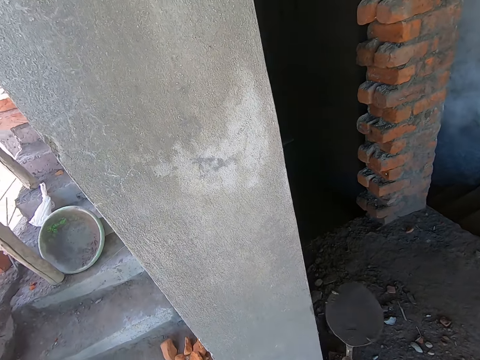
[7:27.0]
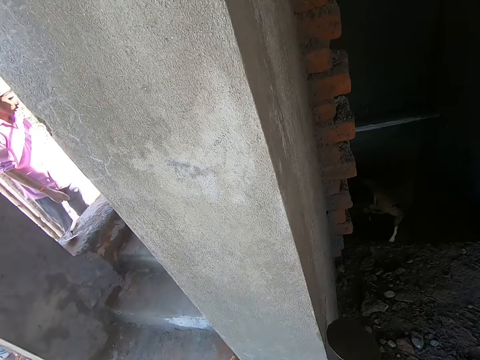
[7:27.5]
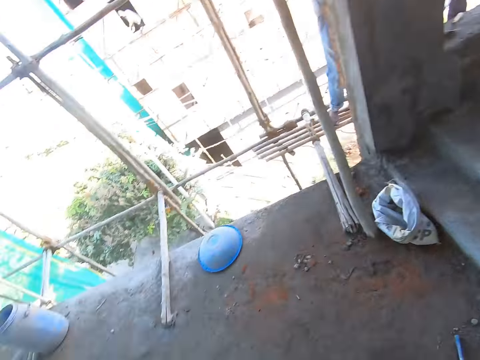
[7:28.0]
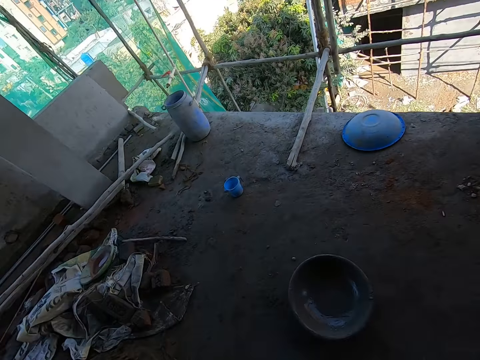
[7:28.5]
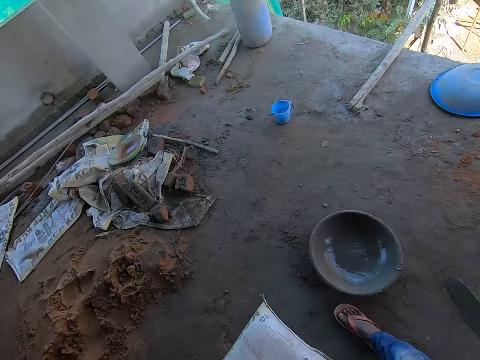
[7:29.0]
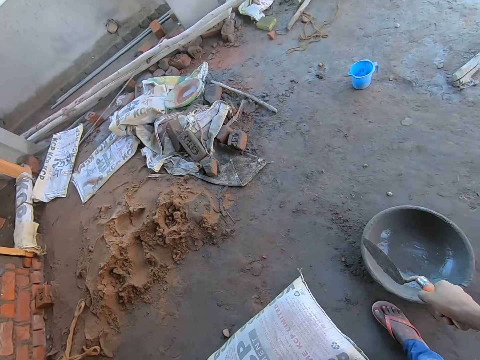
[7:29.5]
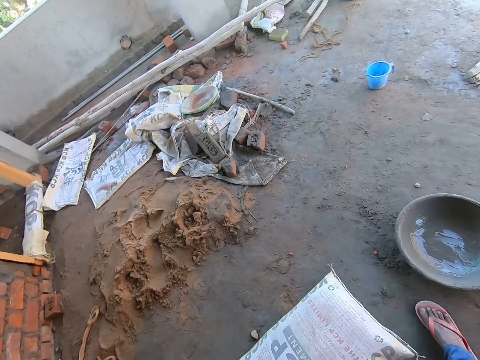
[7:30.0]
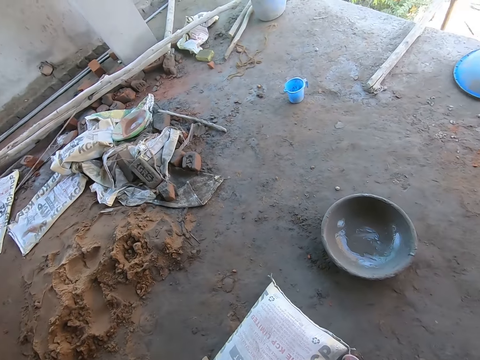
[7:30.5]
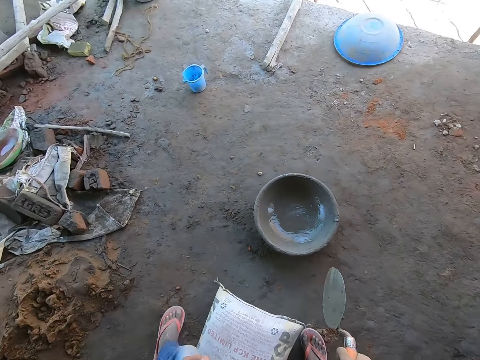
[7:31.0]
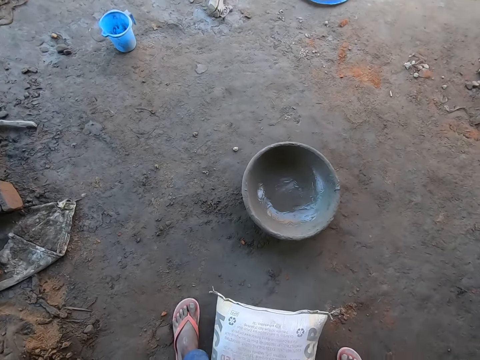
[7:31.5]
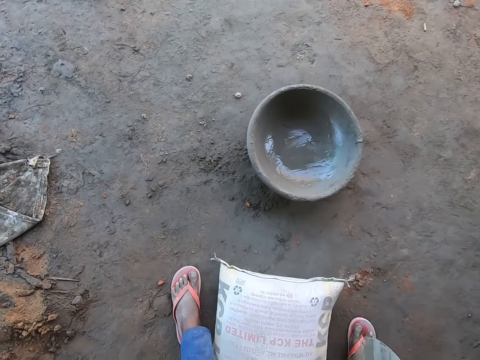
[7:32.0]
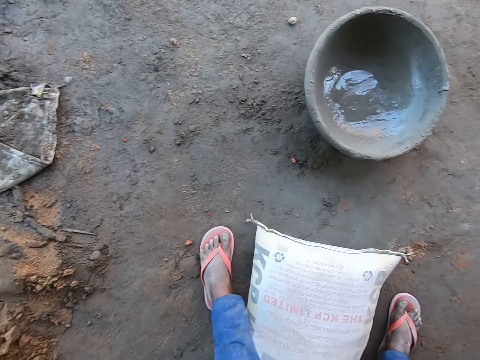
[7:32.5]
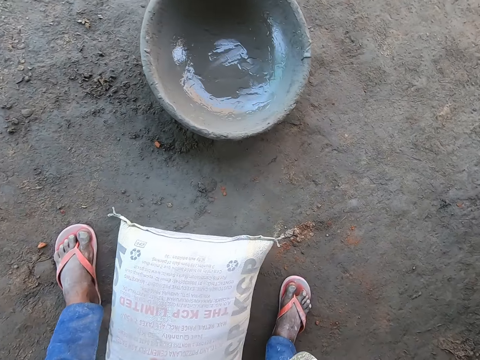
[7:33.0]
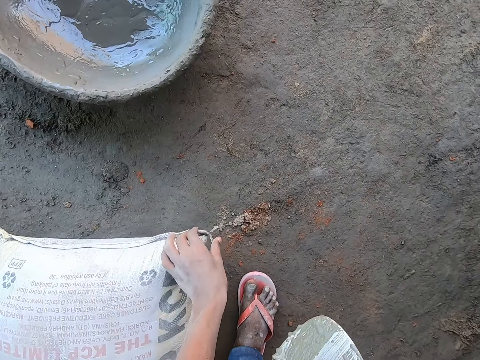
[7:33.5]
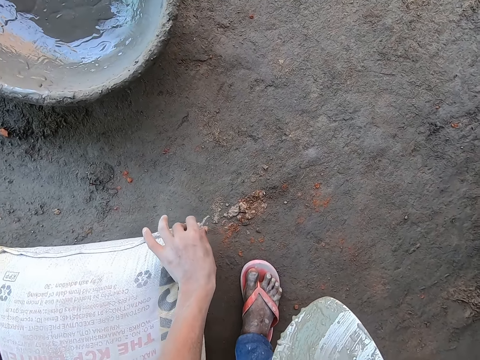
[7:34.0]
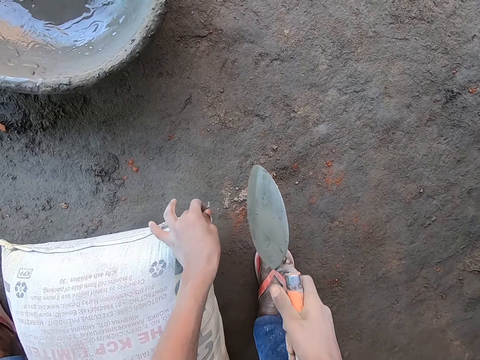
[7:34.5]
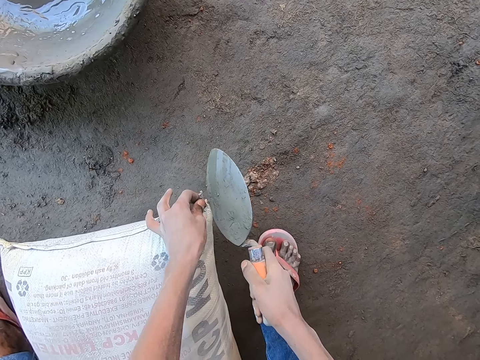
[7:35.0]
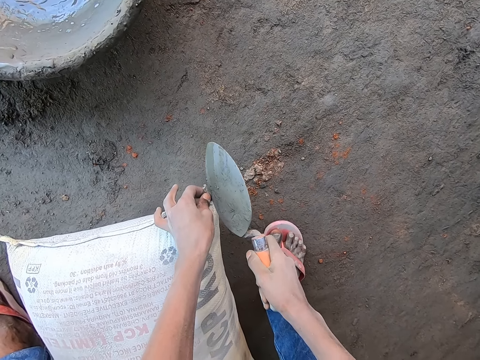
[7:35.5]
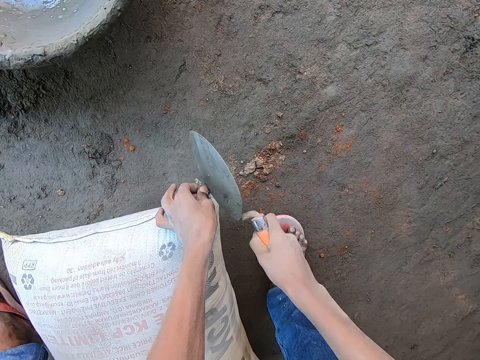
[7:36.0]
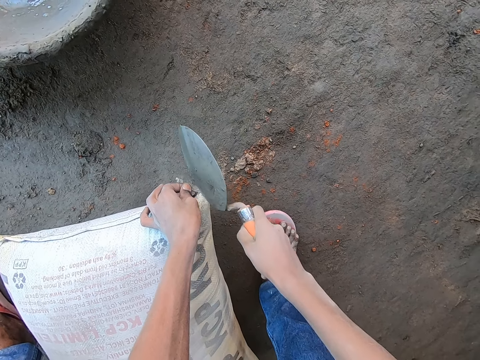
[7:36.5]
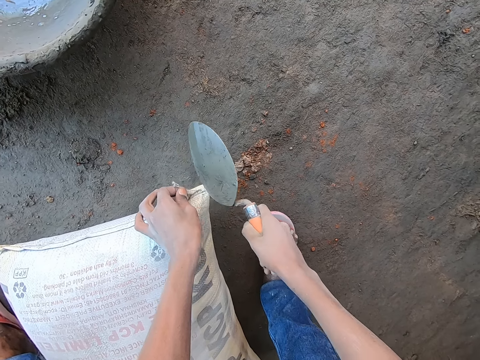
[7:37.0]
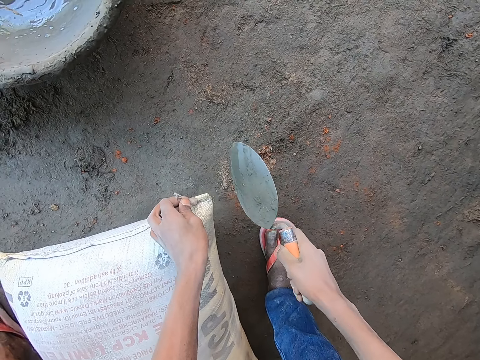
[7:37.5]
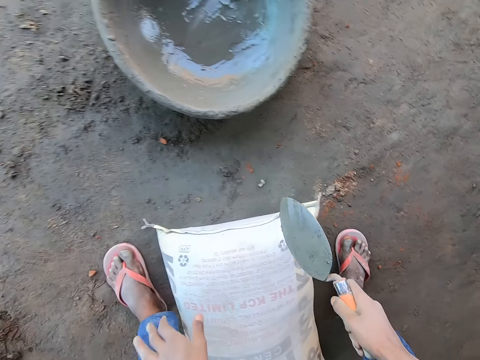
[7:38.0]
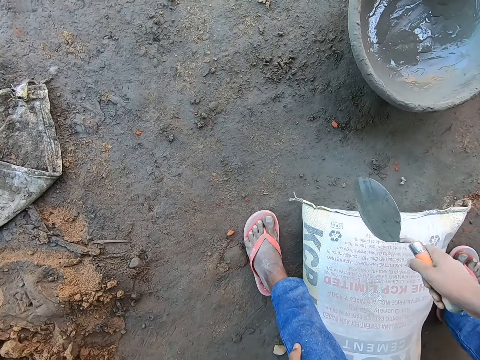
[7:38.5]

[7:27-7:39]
The camera wearer hits the trowel in his right hand on the edge of the wall. He looks around. He interacts with the man. He holds a thread of the cement on the floor with his left hand. He touches the cement bag. He cuts the thread of the cement in his left hand with the trowel in his right hand.

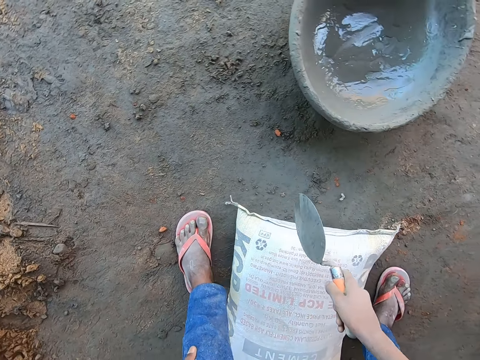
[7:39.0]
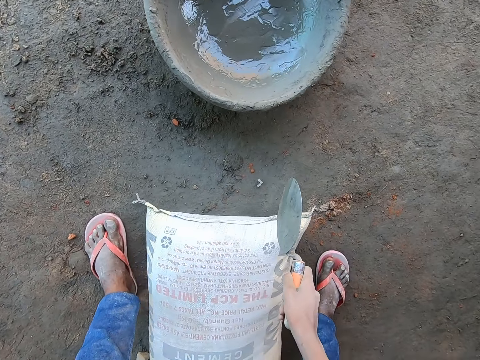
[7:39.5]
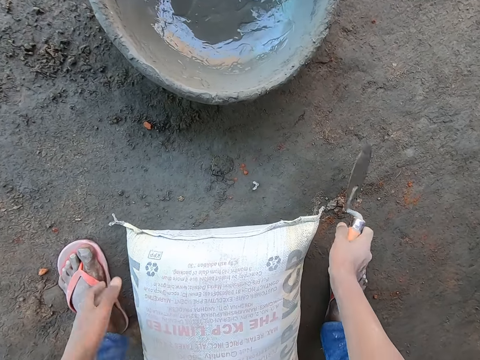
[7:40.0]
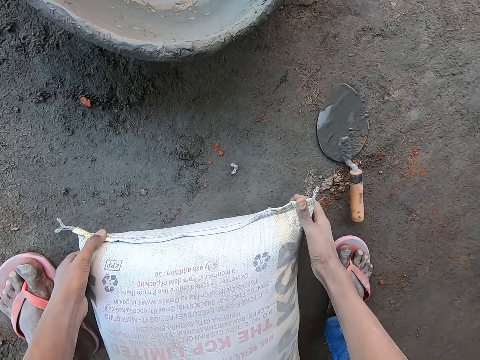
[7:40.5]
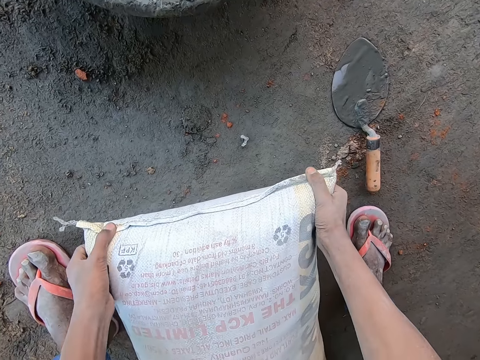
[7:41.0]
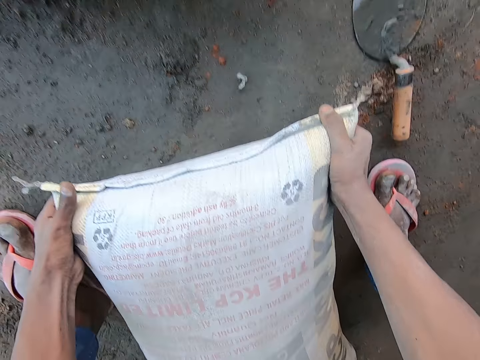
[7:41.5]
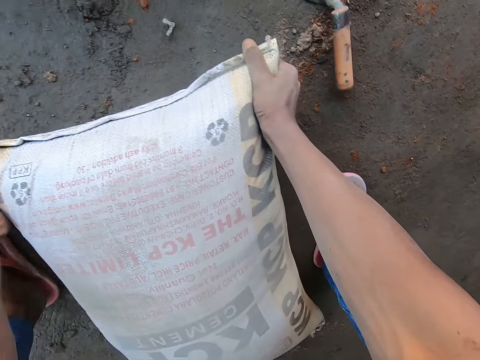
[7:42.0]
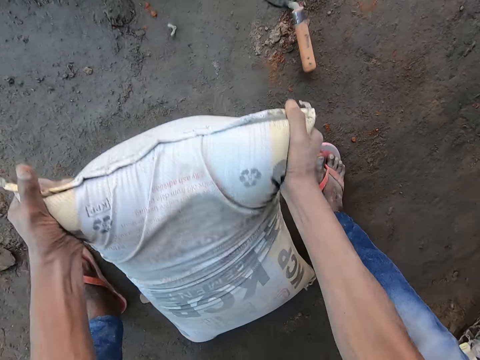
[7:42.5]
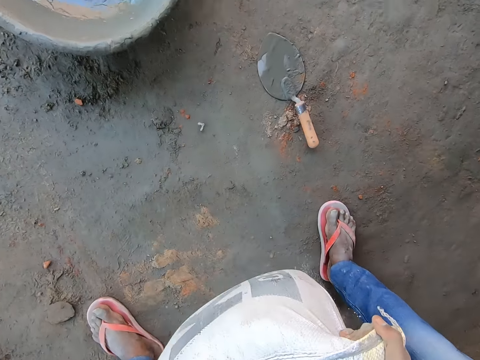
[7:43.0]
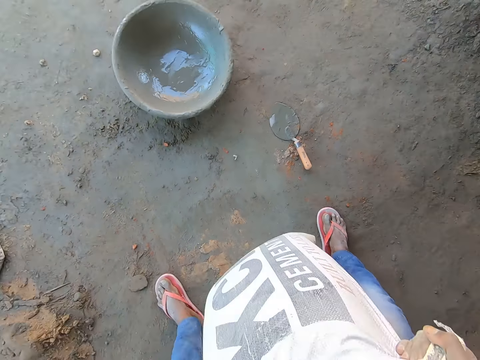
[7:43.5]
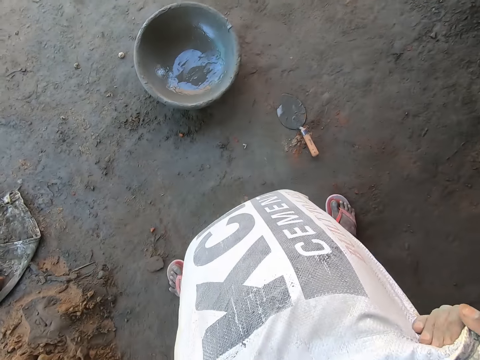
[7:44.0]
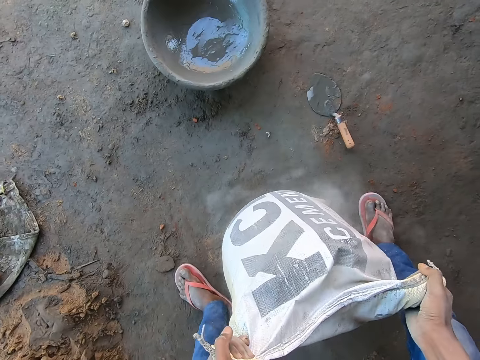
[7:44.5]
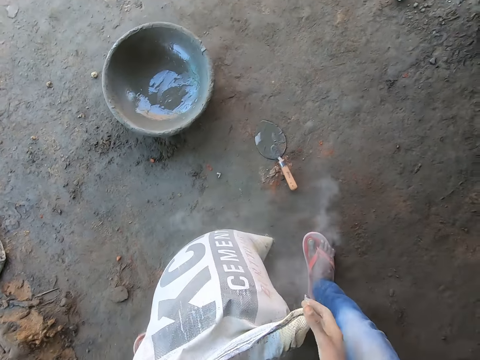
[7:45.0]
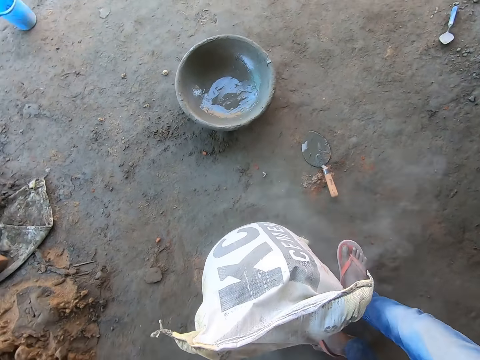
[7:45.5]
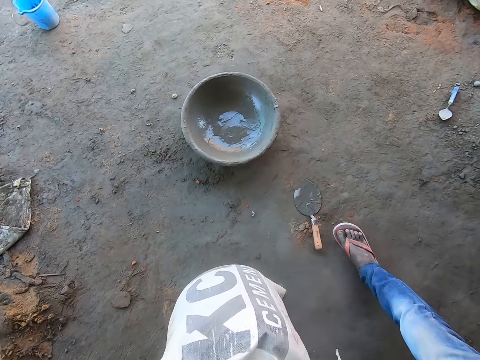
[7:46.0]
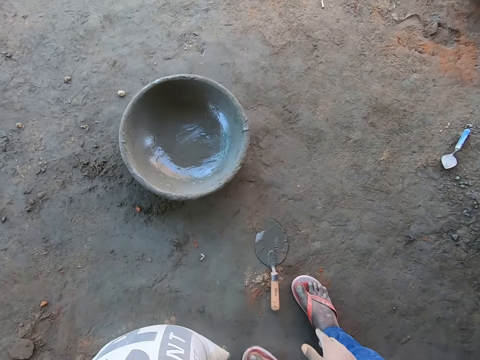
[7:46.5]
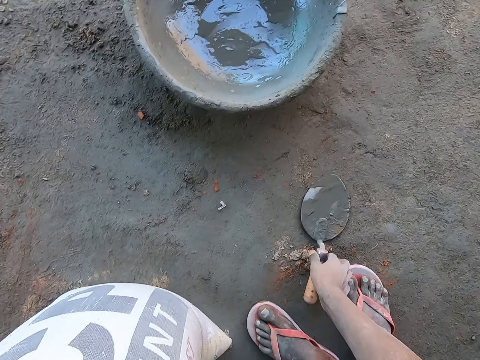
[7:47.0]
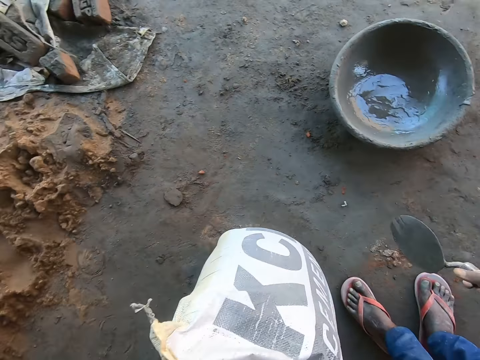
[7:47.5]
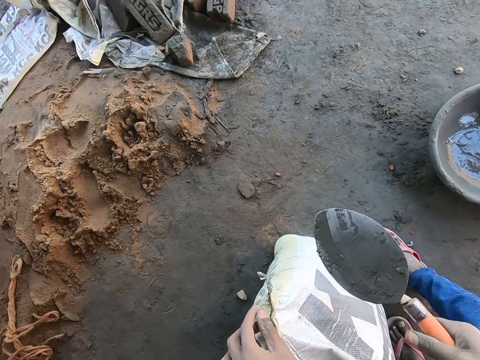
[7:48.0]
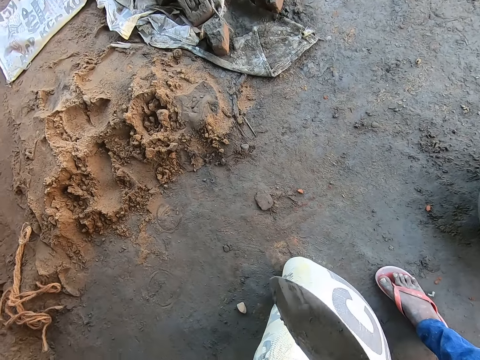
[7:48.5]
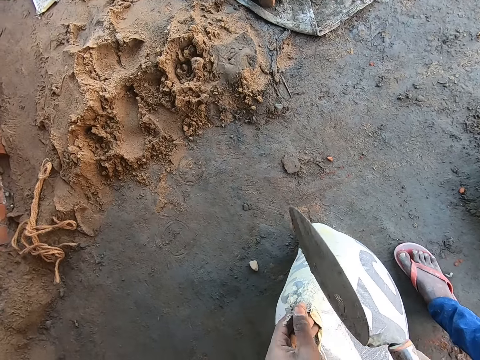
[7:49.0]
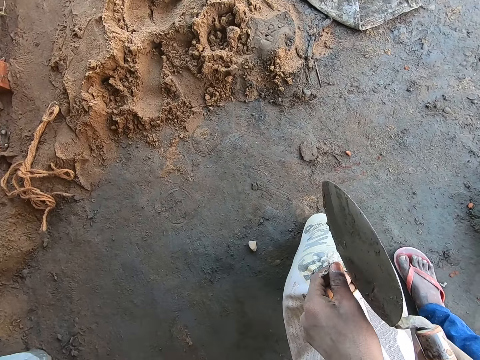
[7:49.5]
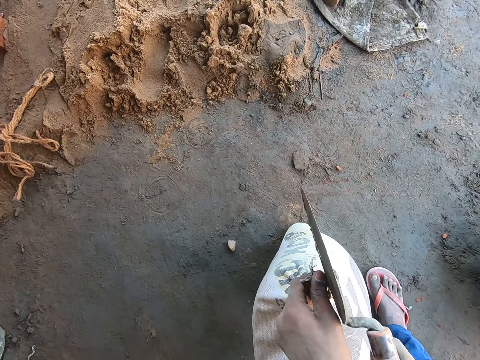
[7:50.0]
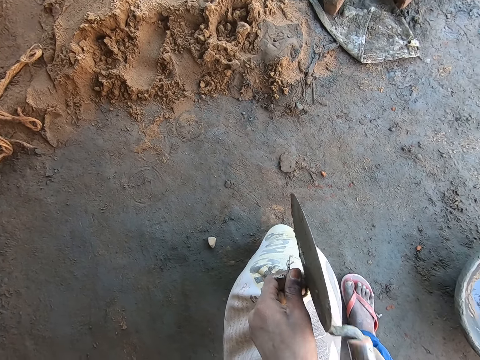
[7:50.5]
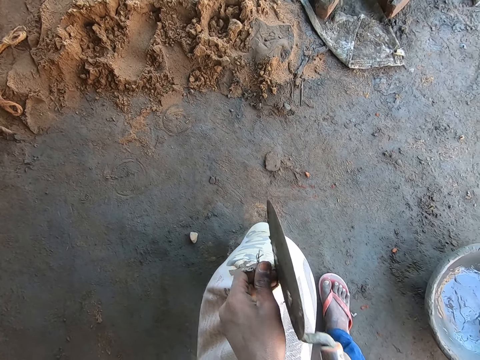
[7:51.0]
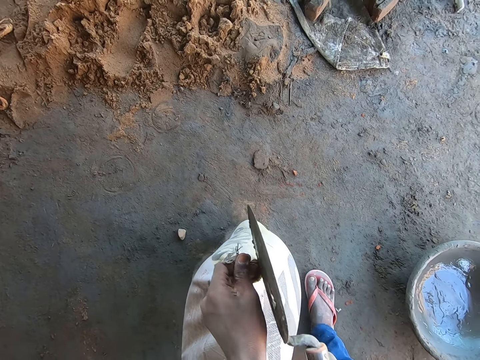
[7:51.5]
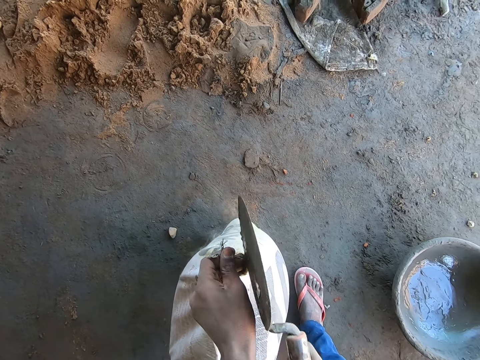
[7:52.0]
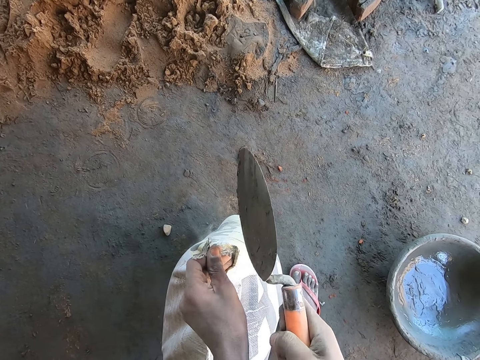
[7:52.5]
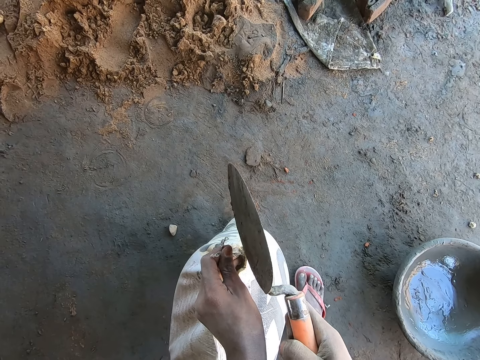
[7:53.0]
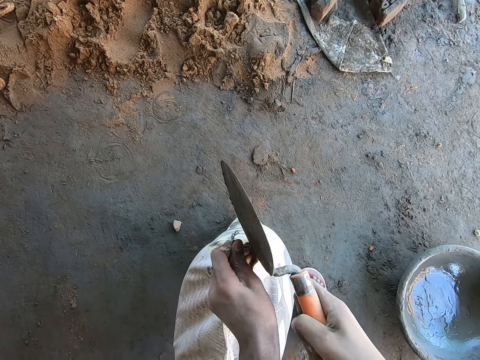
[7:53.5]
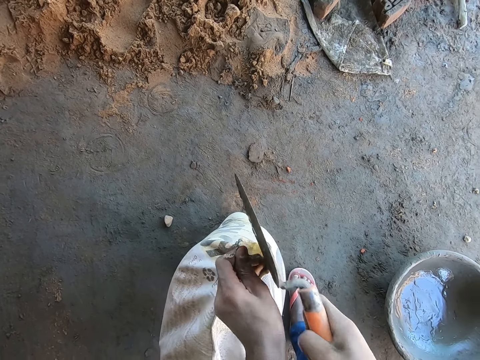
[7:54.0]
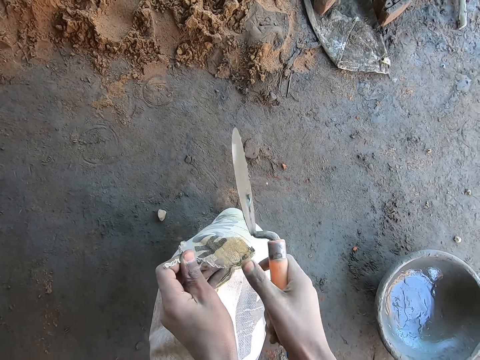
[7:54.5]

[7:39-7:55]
The camera wearer drops the trowel on the floor with his right hand. He holds the cement with both hands. He stands the cement on the floor with both hands. He lifts the cement bag. He claps his hands together. He picks up the trowel on the floor with his right hand. He holds a thread of the cement on the floor with his left hand. He cuts the thread of the cement in his left hand with the trowel in his right hand.
